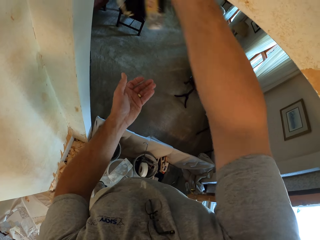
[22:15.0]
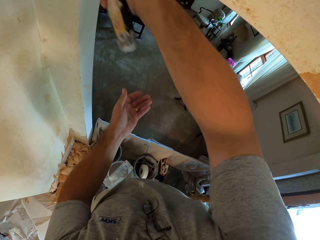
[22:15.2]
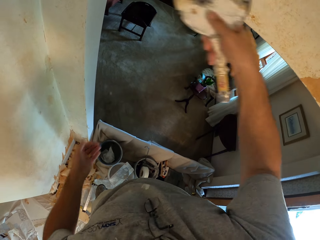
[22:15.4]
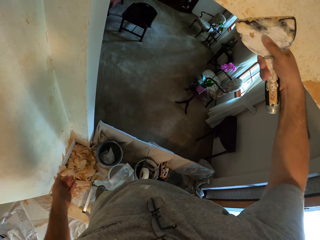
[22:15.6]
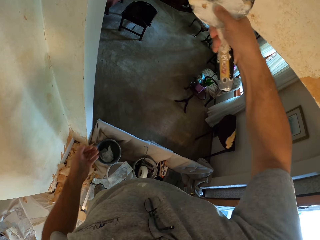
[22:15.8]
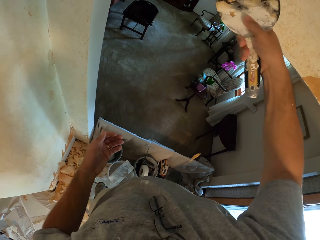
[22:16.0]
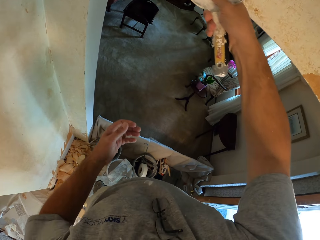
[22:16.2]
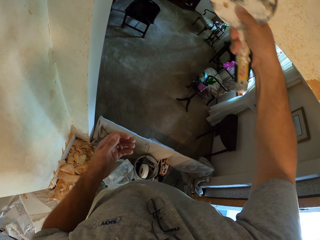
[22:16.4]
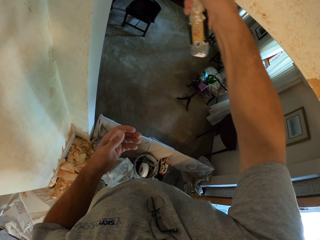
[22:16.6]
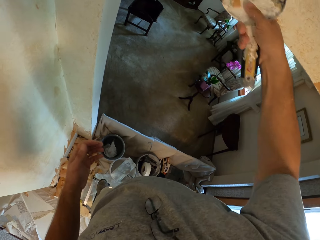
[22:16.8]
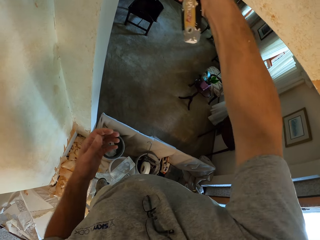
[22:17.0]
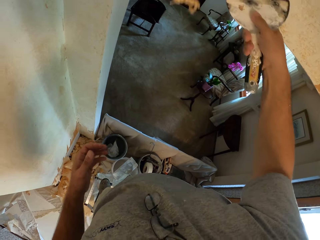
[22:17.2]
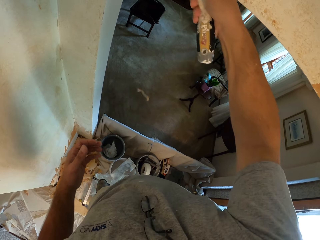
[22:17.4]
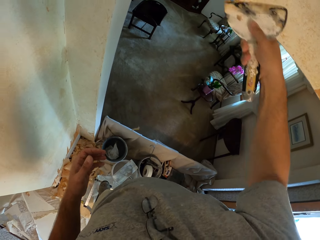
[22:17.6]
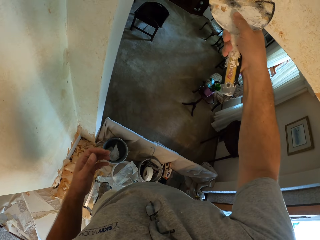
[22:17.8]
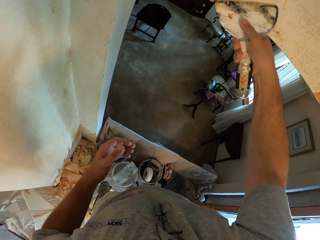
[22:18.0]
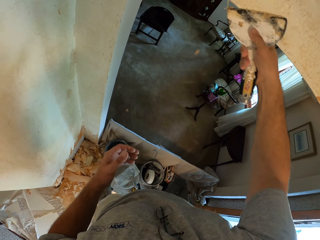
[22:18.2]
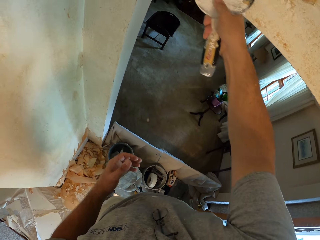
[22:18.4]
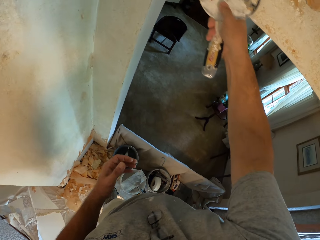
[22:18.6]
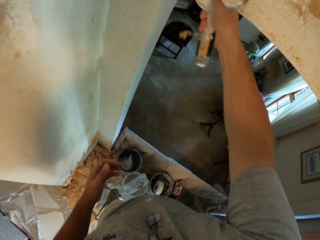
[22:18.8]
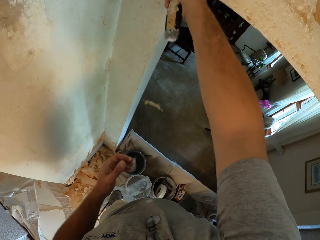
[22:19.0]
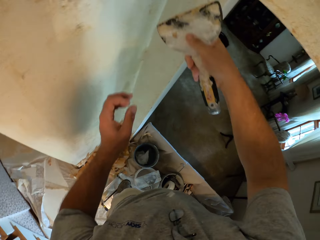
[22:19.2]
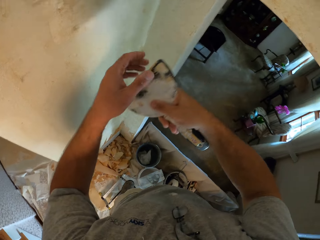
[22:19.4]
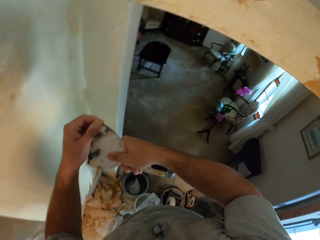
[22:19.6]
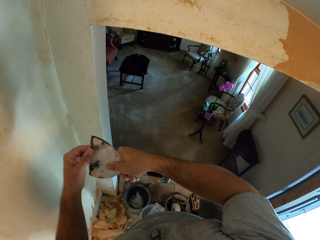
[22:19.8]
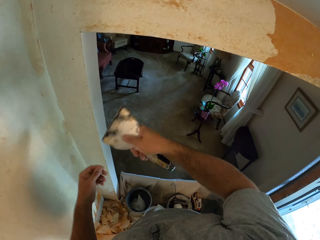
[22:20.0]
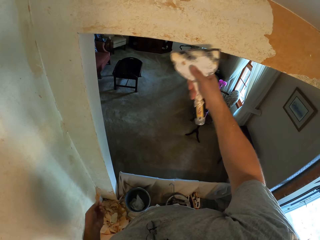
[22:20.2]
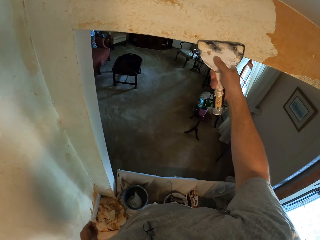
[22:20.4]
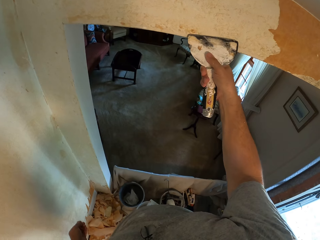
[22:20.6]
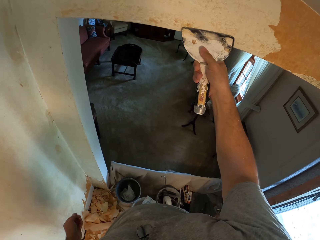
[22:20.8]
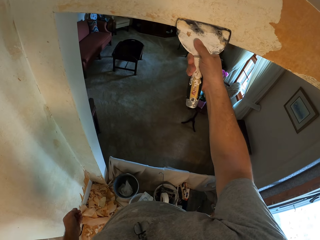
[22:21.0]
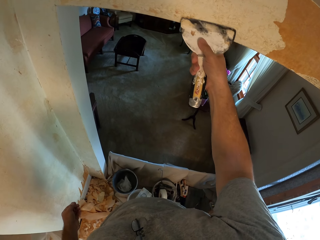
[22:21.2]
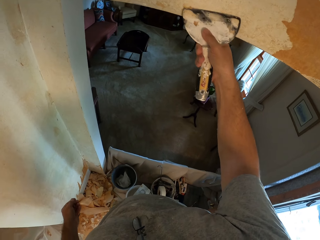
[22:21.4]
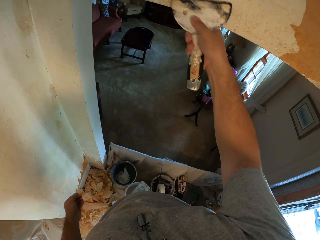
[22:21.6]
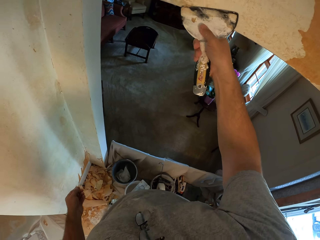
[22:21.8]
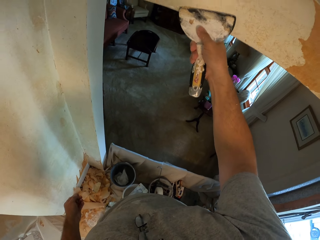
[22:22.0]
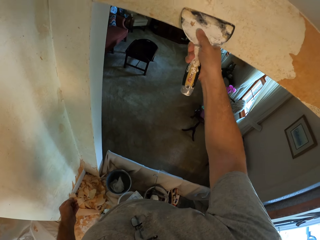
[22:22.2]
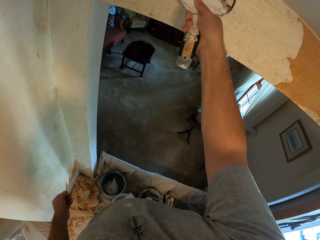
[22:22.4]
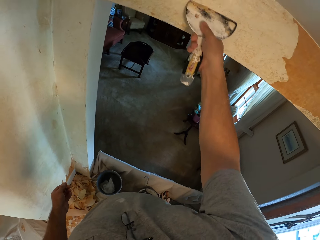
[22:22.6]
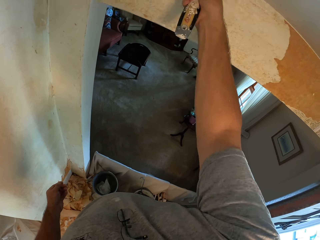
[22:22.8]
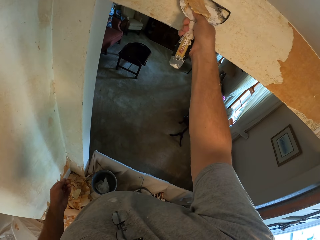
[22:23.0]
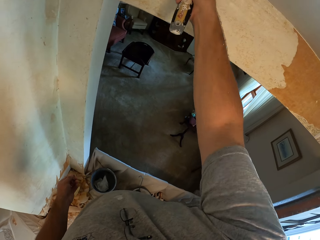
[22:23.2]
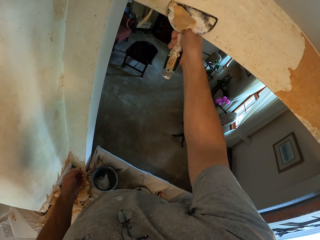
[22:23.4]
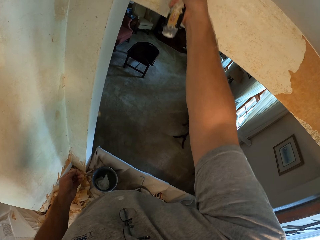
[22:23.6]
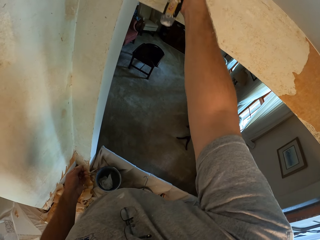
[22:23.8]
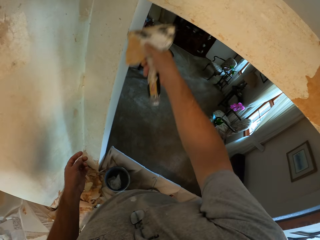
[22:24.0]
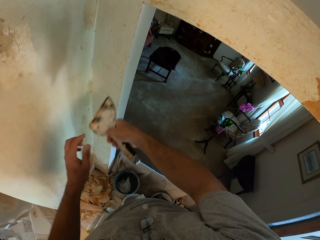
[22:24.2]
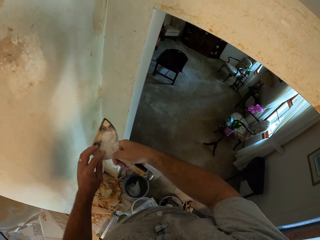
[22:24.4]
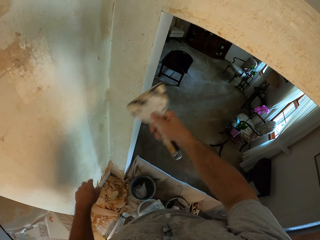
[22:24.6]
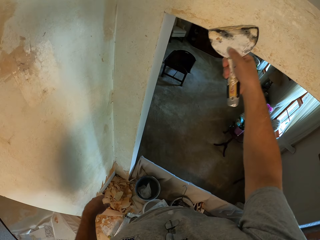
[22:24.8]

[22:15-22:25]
The camera wearer wipes the wall scraper with his hand. He scrapes the wall.

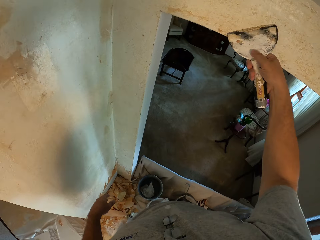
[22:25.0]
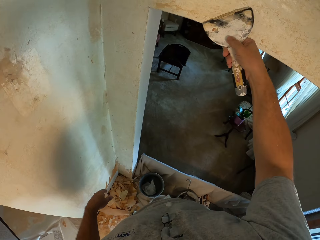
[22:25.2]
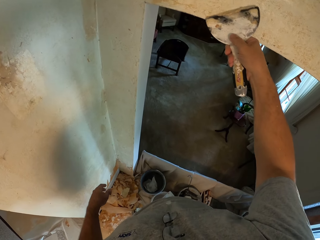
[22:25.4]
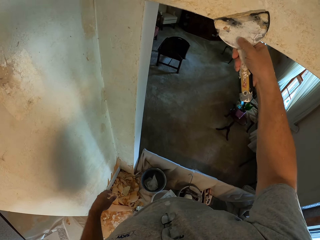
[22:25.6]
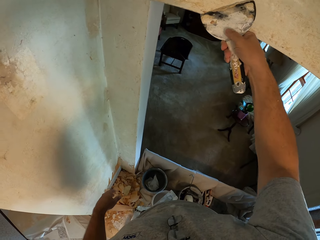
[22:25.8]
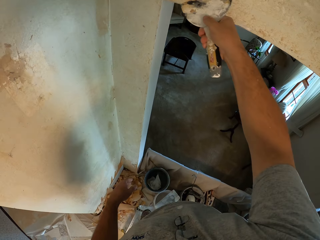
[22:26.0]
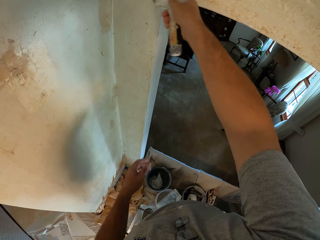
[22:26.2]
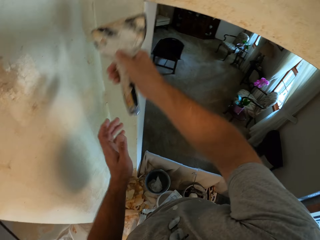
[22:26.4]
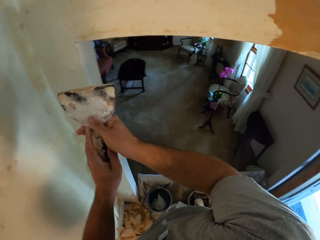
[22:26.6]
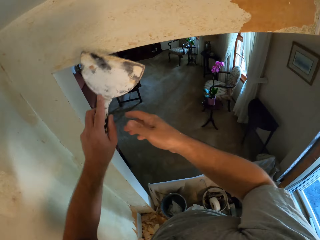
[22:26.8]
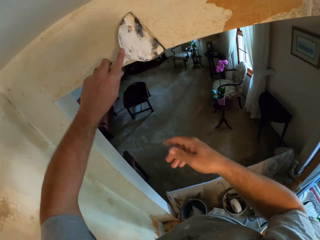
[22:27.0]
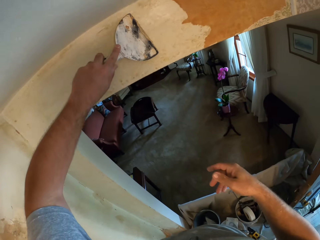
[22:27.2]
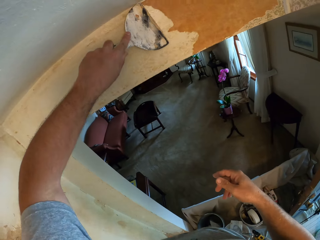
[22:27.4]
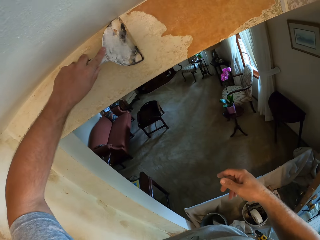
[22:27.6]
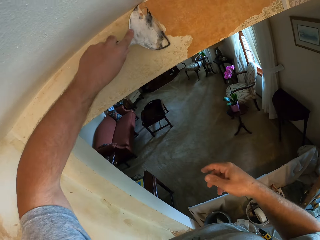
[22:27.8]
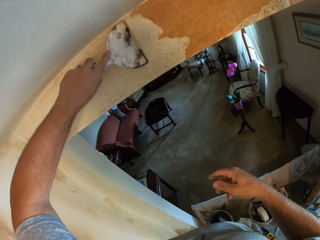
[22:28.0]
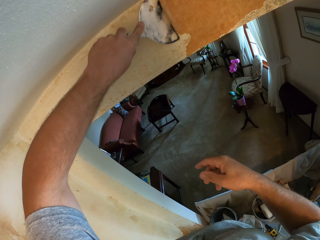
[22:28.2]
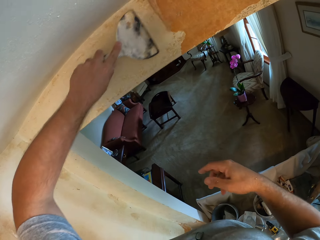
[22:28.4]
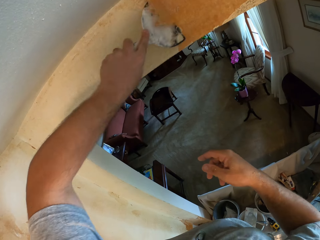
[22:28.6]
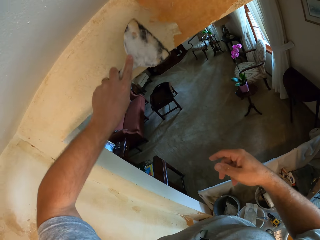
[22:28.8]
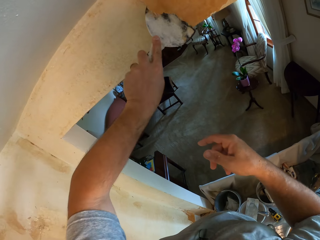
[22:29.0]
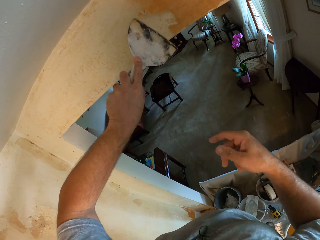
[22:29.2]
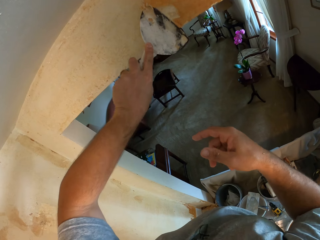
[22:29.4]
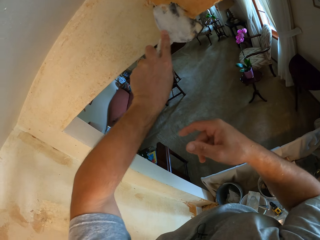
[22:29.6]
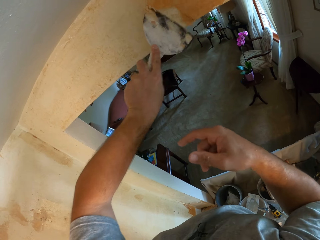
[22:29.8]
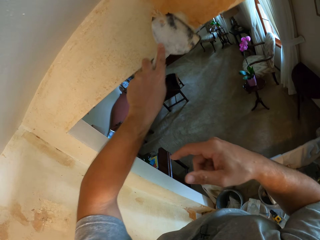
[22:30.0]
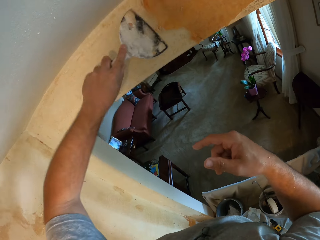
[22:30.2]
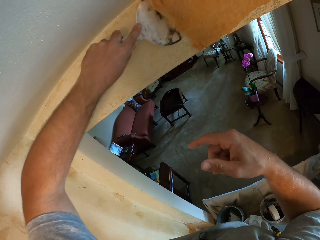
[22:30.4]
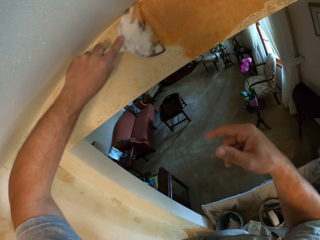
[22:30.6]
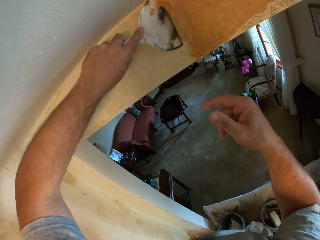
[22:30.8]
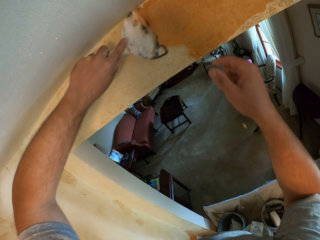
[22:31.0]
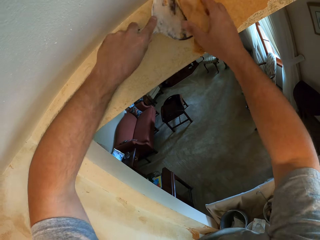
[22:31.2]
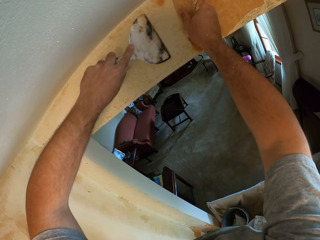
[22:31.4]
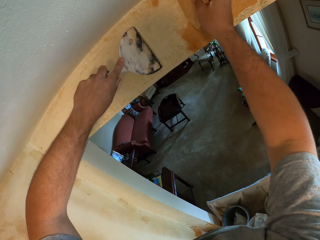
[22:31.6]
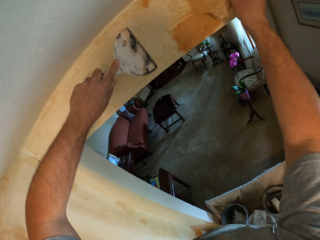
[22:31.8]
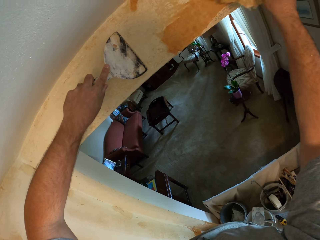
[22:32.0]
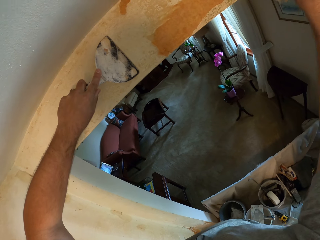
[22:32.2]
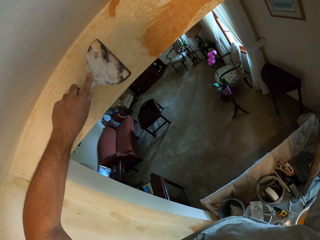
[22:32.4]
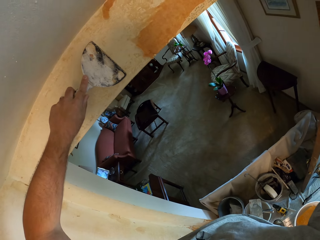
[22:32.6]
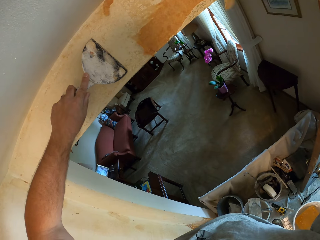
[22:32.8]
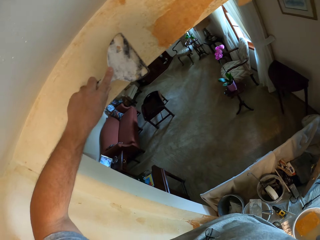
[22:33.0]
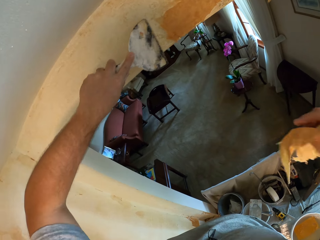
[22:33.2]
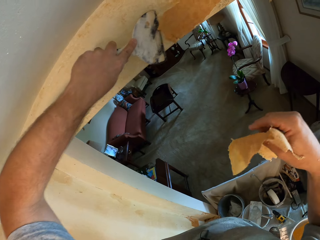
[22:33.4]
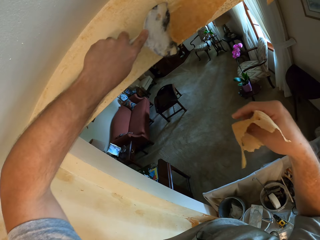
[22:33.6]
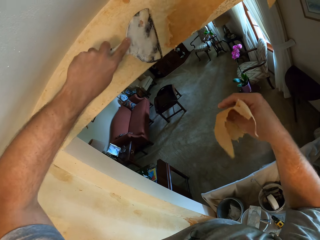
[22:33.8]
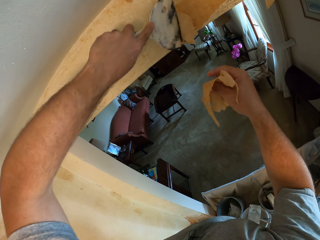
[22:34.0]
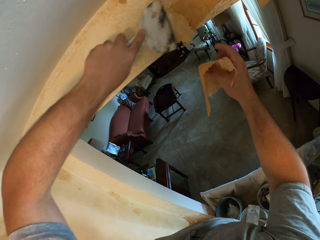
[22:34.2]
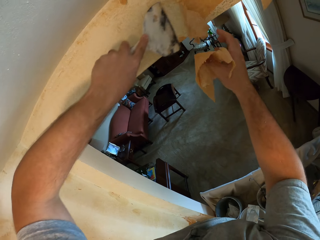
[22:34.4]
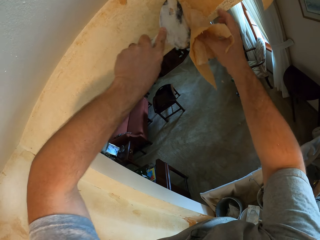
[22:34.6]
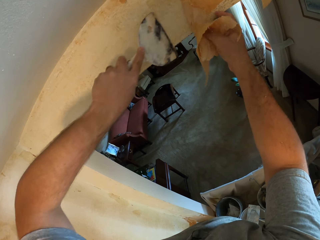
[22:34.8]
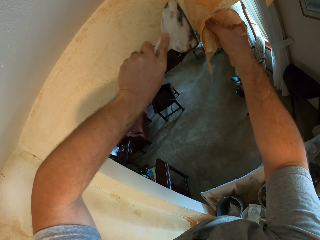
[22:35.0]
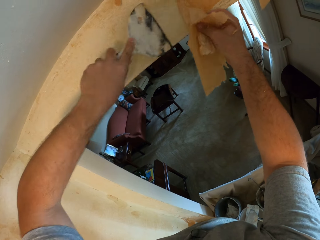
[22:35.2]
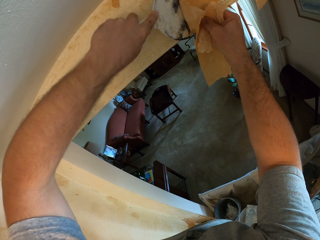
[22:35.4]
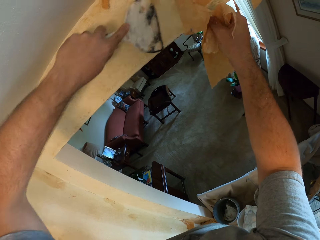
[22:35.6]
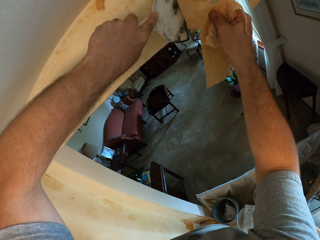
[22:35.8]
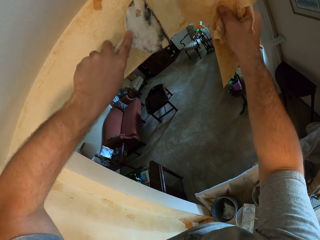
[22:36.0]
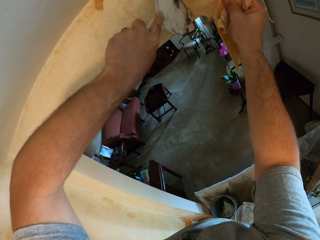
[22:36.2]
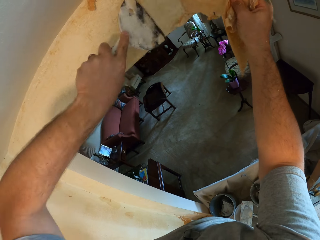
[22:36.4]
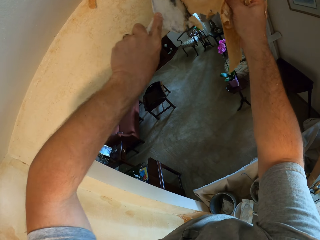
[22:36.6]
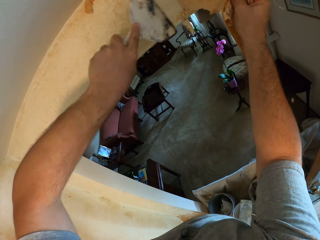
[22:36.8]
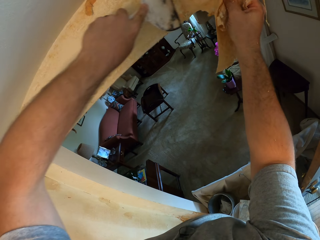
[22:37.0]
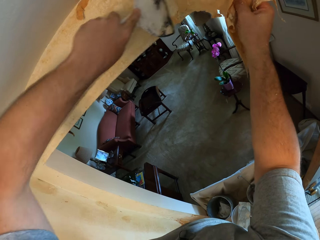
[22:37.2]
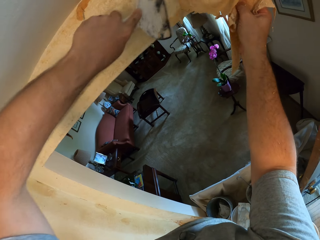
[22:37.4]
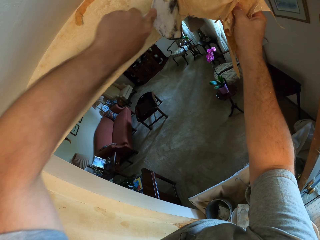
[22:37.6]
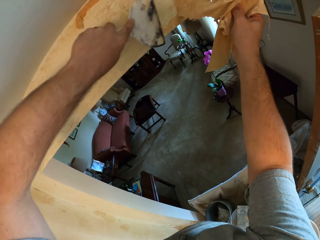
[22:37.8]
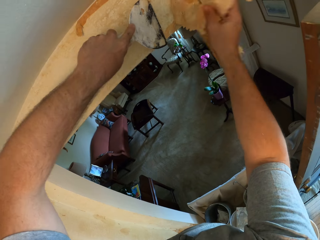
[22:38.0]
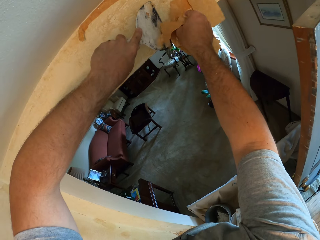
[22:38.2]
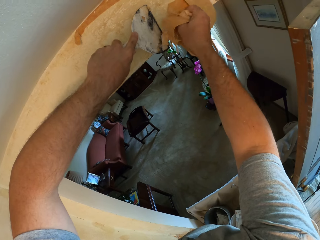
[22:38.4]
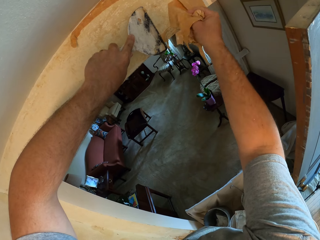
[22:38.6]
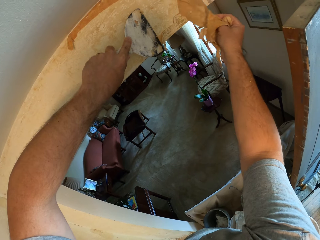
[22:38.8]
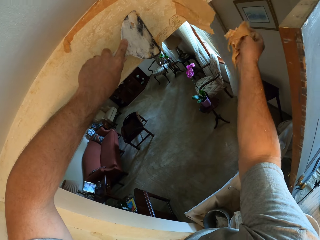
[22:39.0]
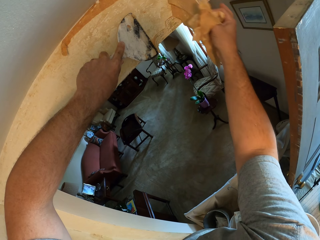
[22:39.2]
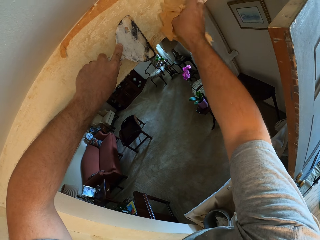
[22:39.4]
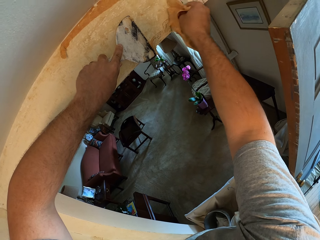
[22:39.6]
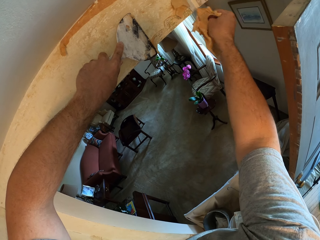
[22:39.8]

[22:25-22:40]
The camera wearer moves the putty knife to his left hand. He scrapes the wall with the putty knife. He pulls the wallpaper with his right hand. He scrapes the wall with the putty knife. He pulls the wallpaper with his right hand.
